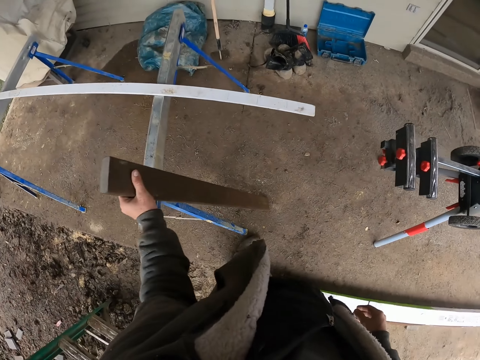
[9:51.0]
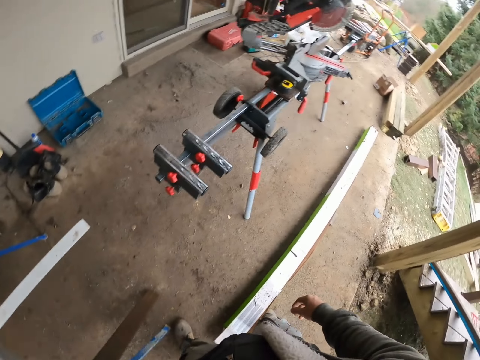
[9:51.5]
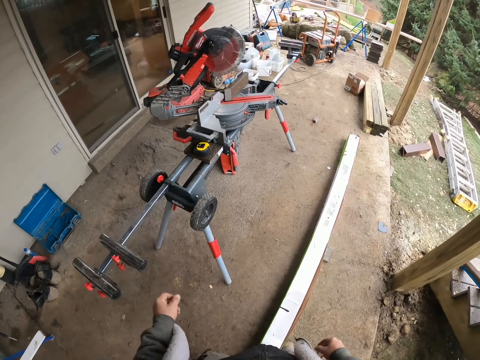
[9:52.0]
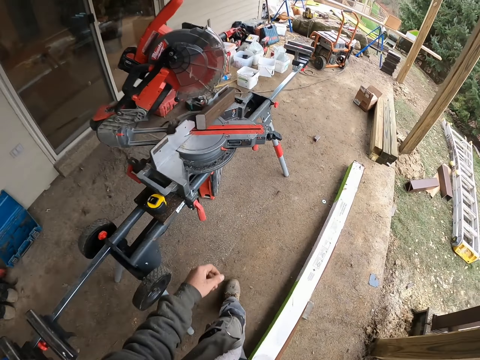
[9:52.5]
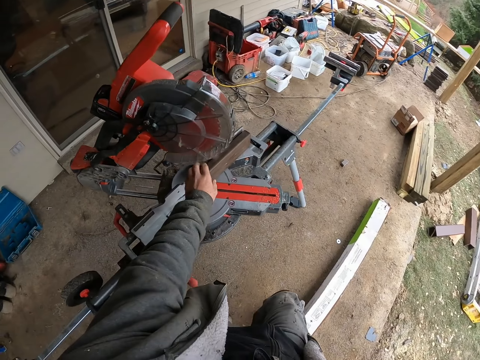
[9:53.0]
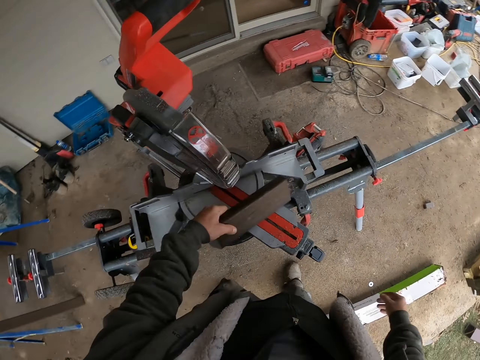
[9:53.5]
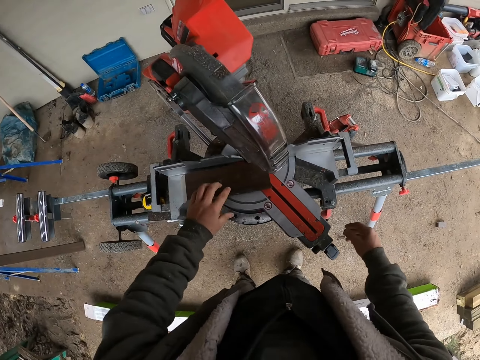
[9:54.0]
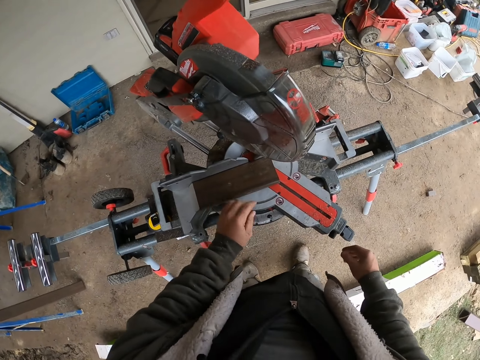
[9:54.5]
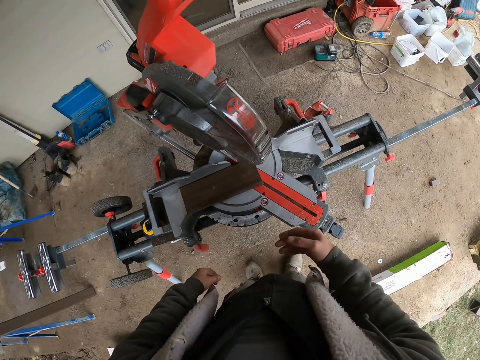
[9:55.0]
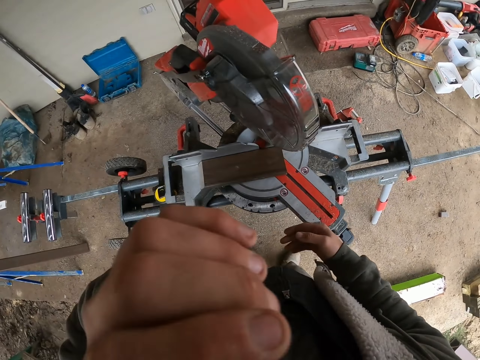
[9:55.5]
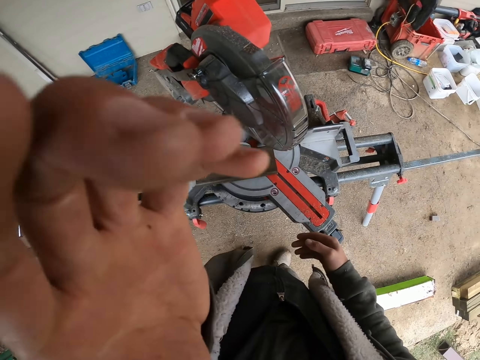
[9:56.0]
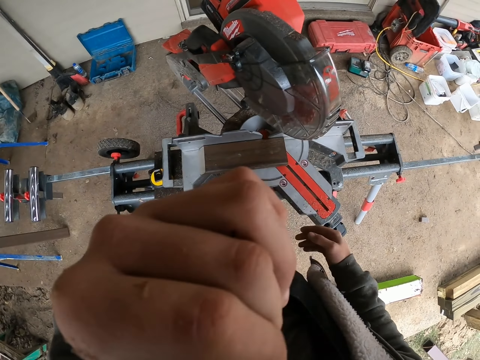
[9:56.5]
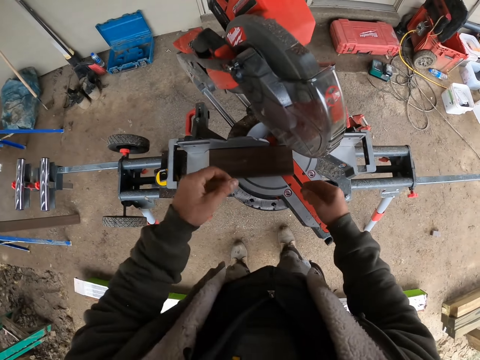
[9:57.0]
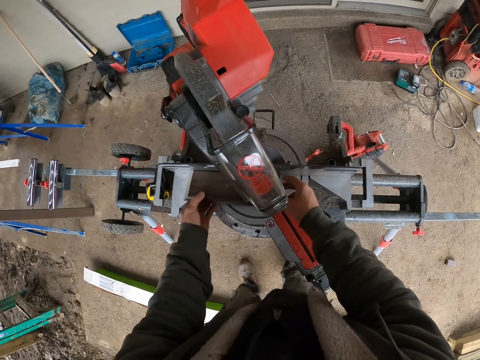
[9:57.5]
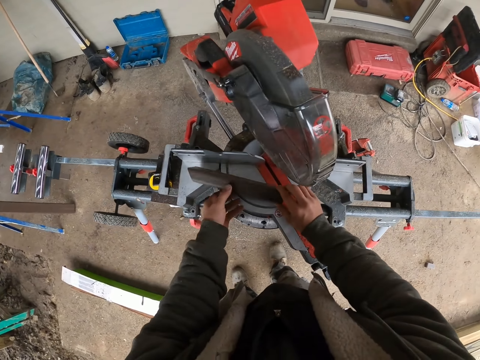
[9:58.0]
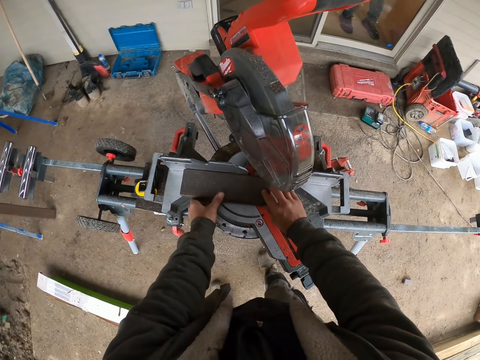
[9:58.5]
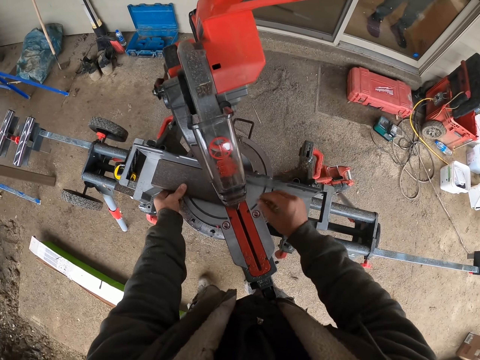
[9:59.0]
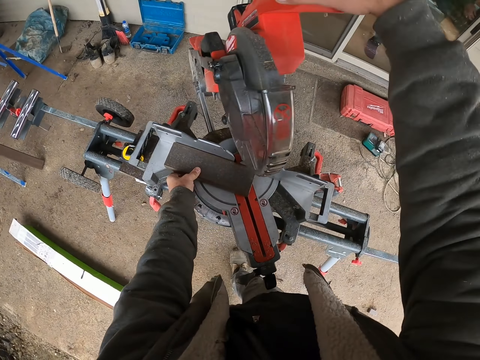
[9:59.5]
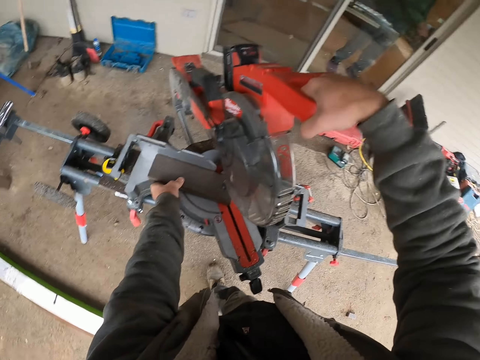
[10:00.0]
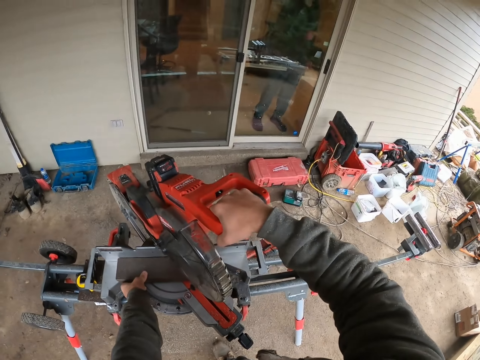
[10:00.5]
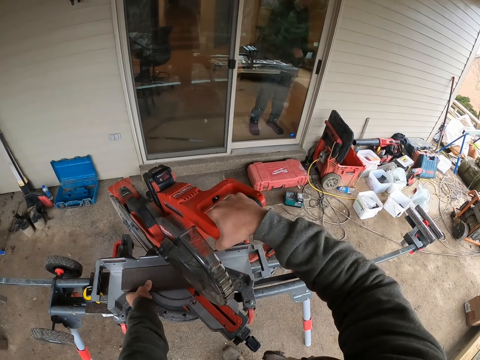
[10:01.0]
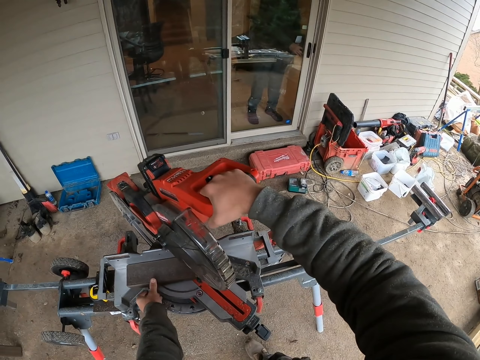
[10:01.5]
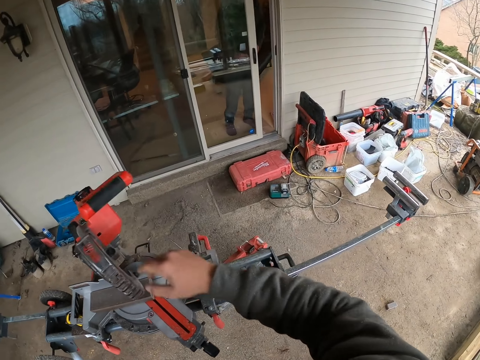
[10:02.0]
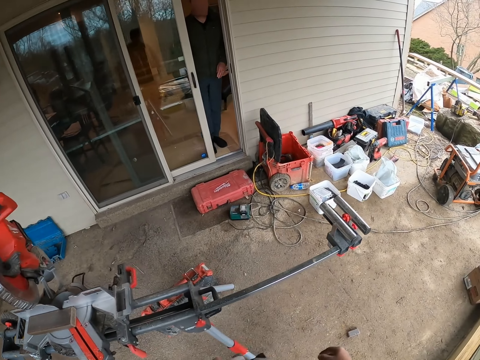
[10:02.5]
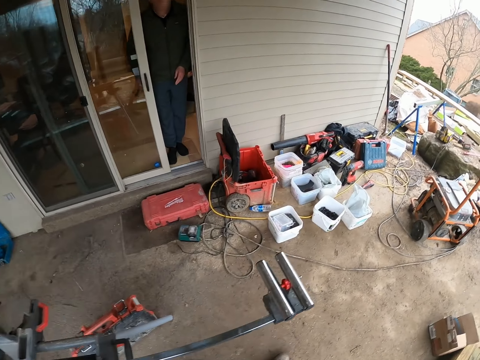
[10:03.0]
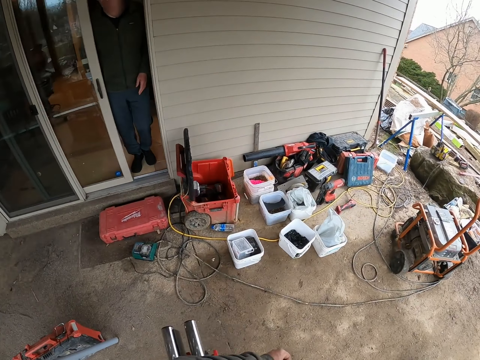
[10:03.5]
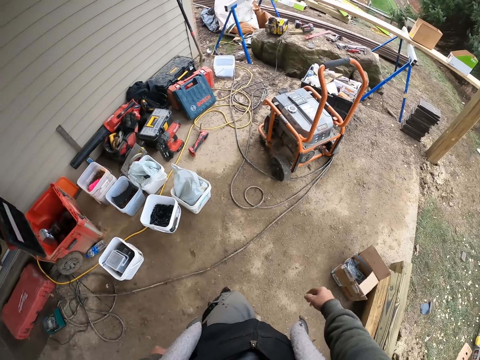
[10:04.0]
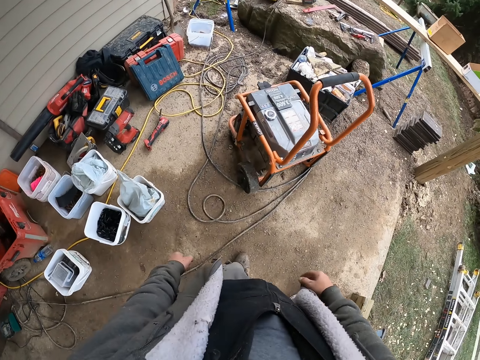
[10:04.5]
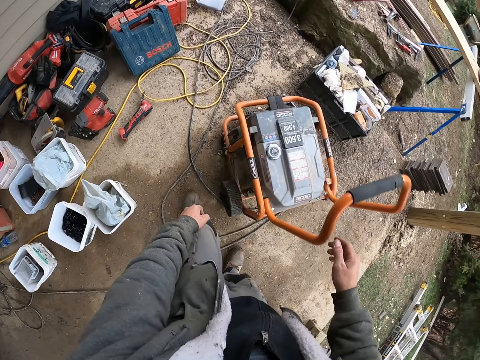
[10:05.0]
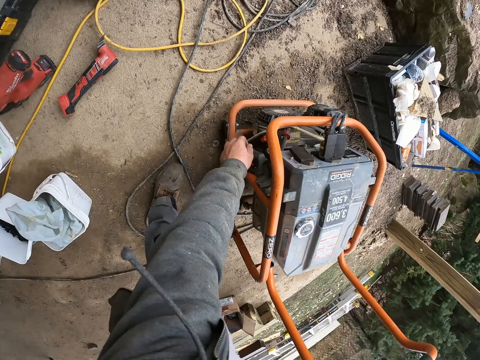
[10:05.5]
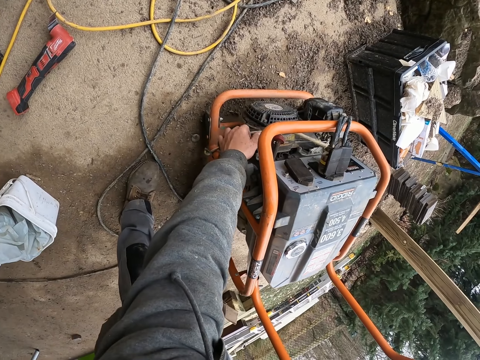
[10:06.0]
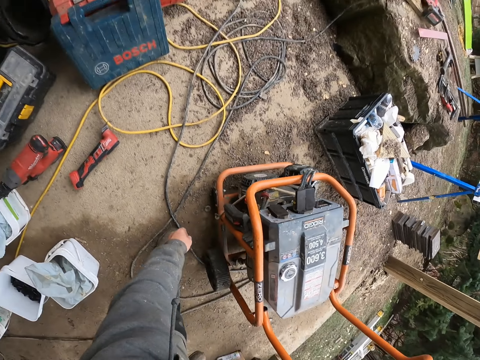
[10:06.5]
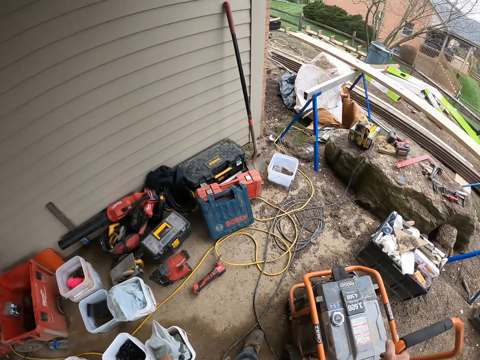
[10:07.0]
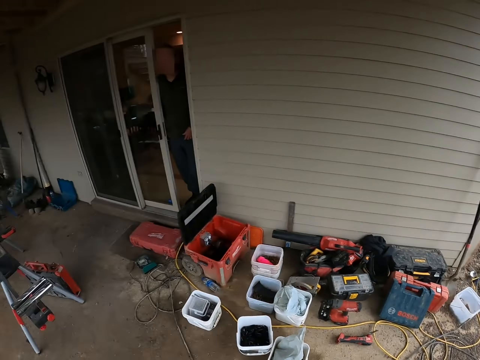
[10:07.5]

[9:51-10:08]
The camera wearer puts the wood on the floor. They walk on the verandah. They move a piece of wood on the circular saw machine. They touch their face. They raise their hand up. They turn the piece of wood. They touch the timber. They pull the circular saw machine down. They walk on the verandah. They operate a generator.

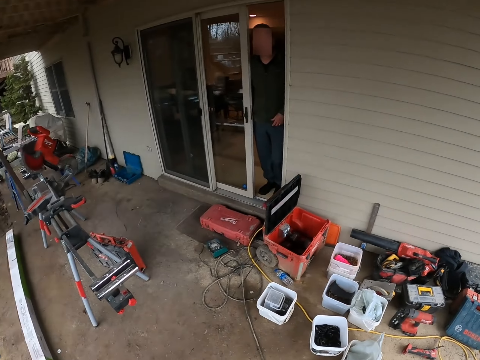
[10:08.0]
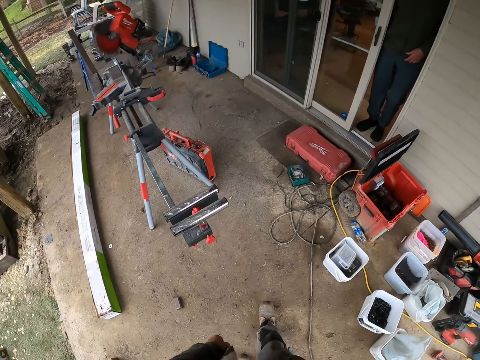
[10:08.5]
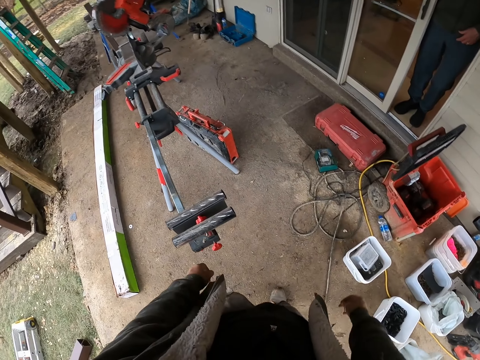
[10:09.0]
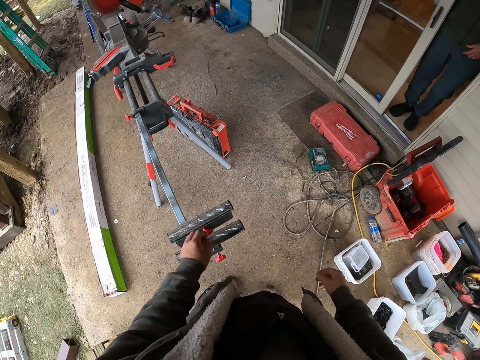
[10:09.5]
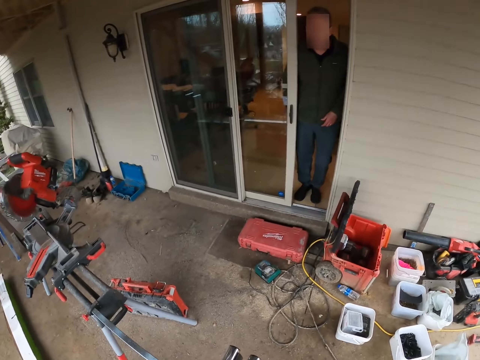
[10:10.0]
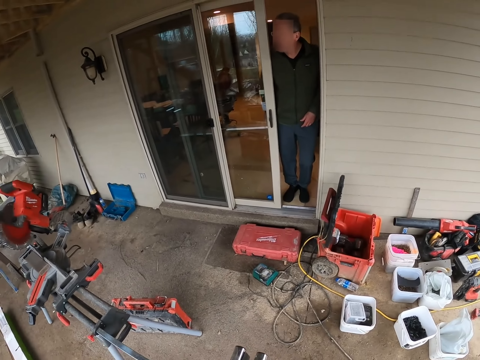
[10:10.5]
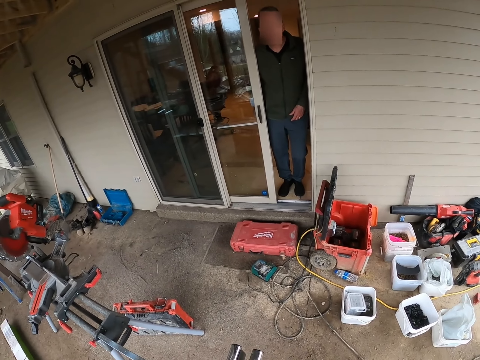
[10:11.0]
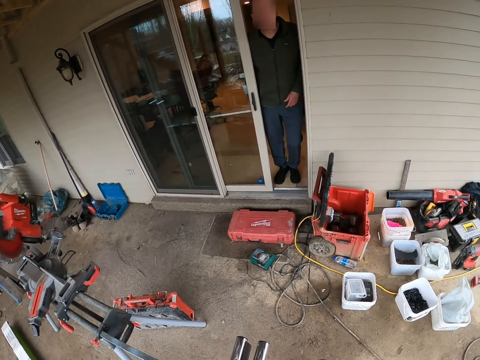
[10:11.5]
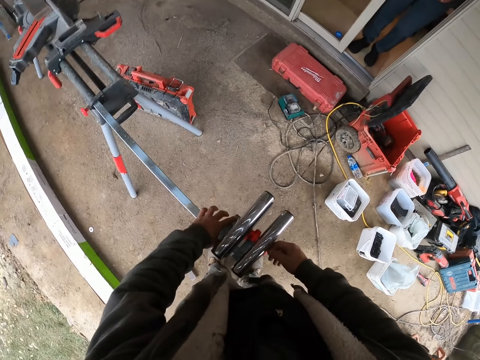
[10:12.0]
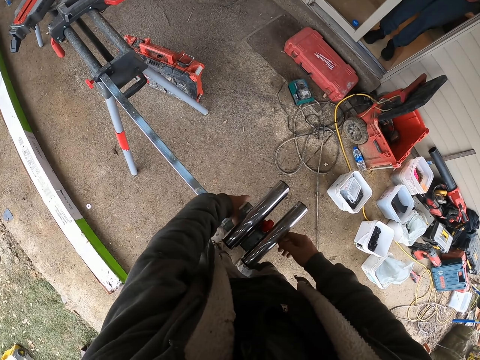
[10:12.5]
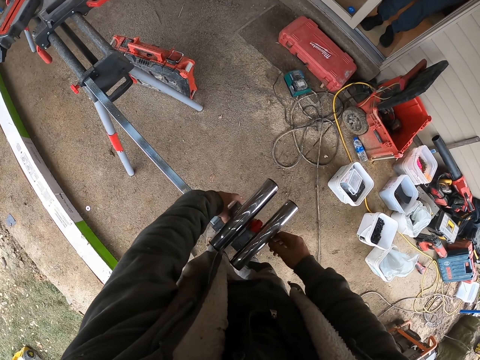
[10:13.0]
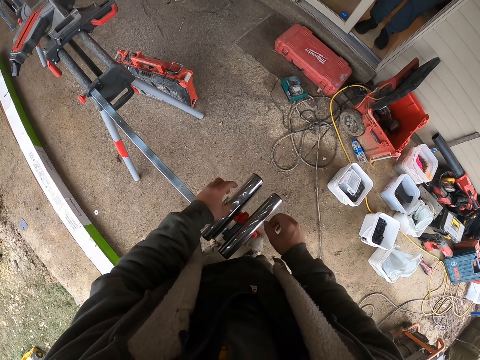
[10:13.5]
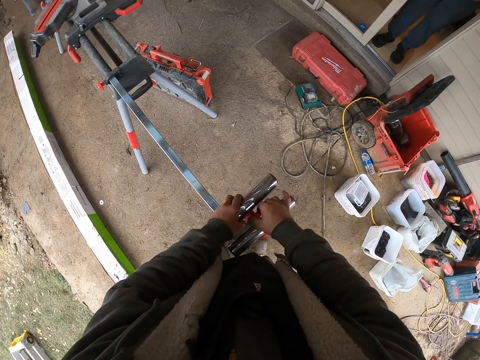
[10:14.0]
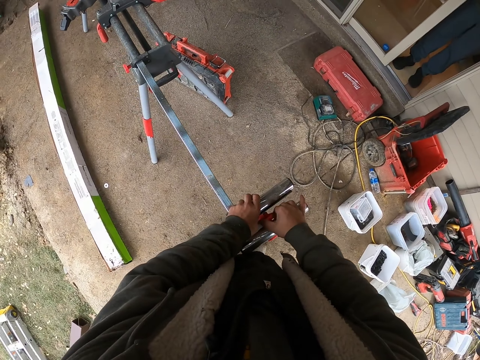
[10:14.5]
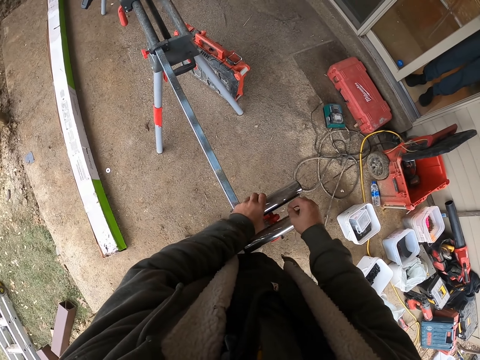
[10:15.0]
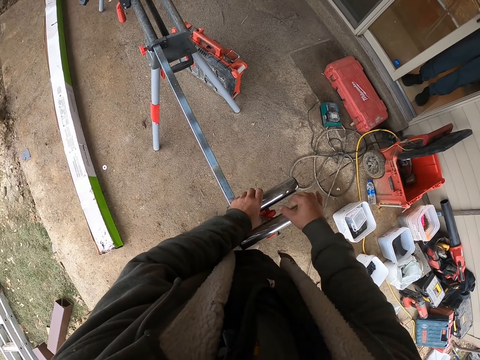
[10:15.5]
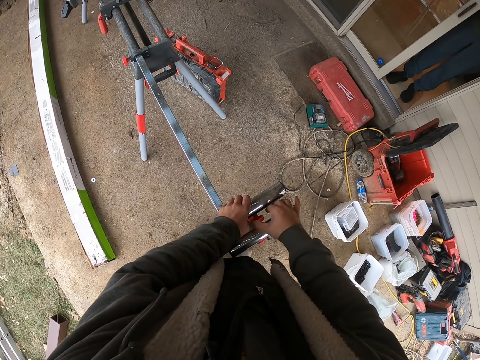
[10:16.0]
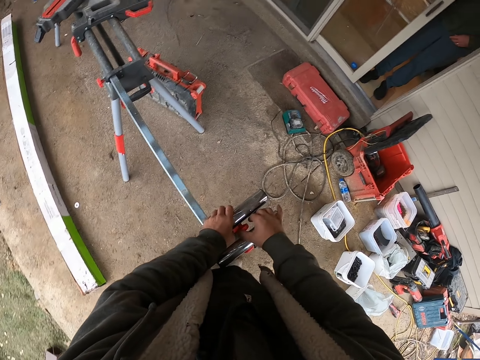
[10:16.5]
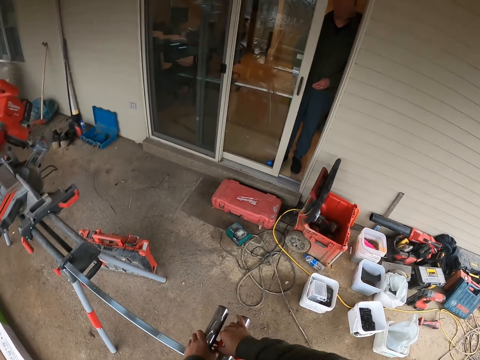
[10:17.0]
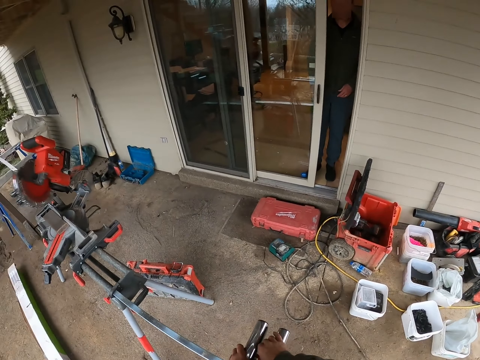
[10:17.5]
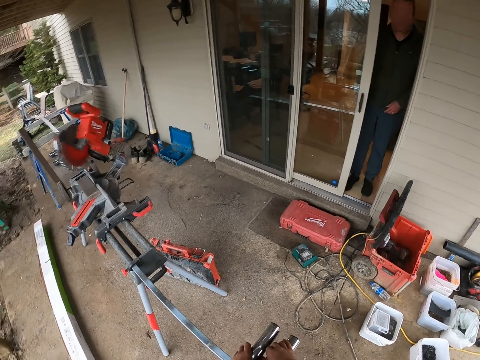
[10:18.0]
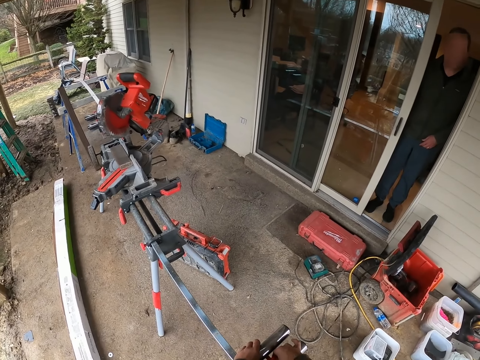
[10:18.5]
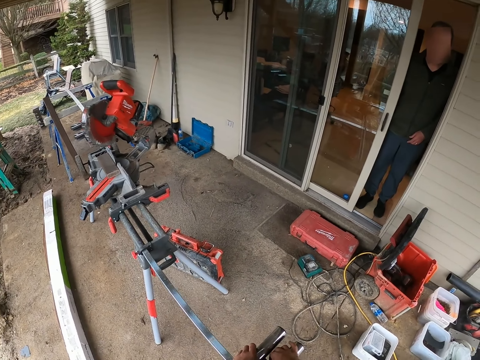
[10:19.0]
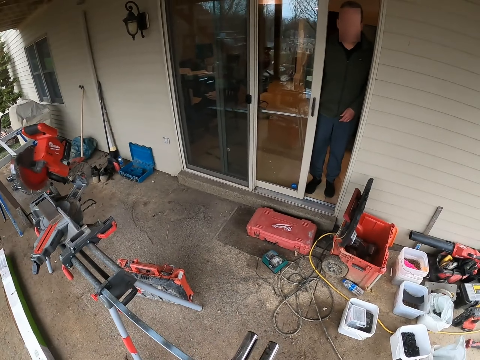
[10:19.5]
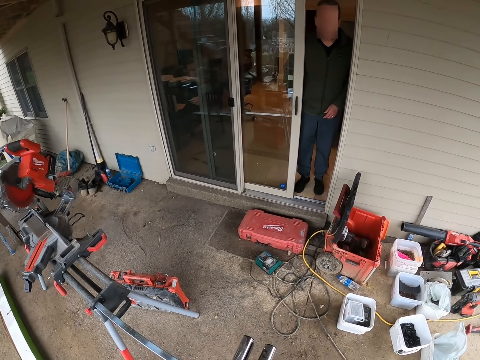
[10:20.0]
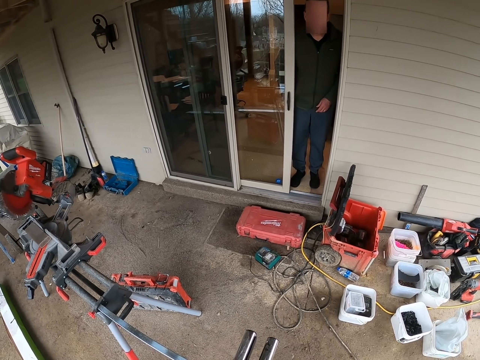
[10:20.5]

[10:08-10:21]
The camera wearer takes a few steps. They look at a man. They adjust the circular saw machine. They look at the man. They touch the machine.
